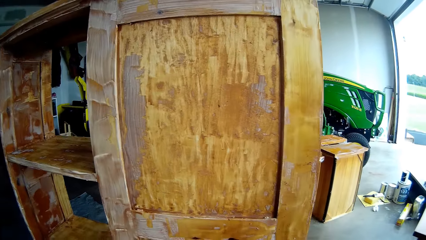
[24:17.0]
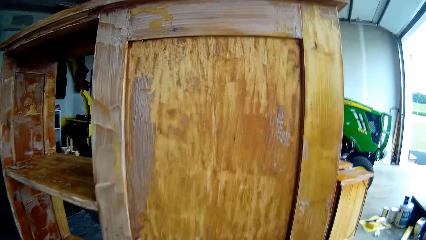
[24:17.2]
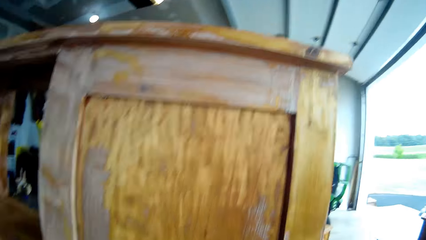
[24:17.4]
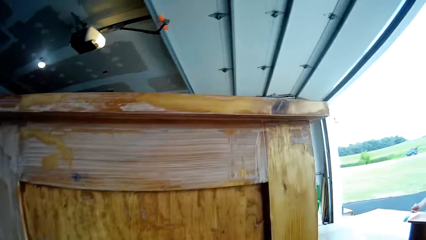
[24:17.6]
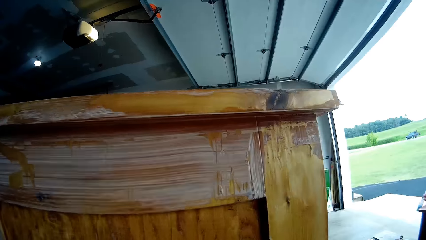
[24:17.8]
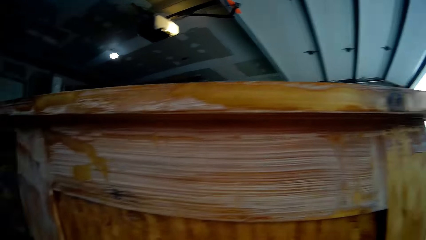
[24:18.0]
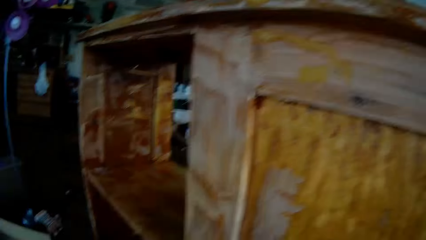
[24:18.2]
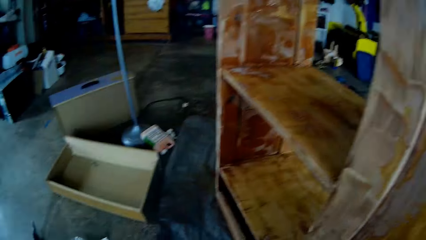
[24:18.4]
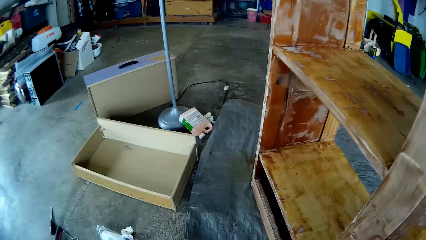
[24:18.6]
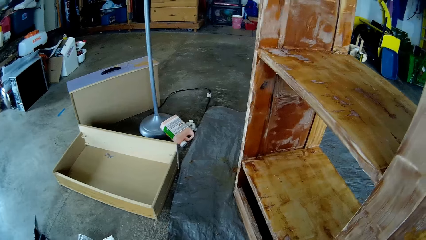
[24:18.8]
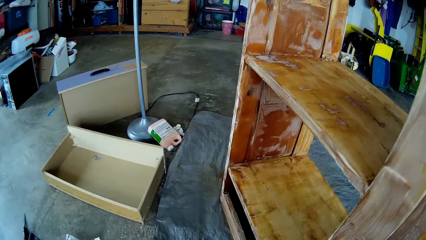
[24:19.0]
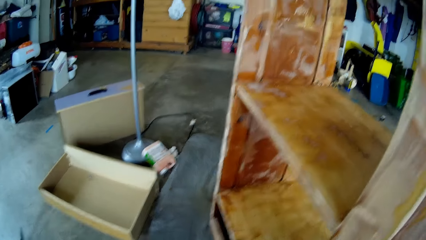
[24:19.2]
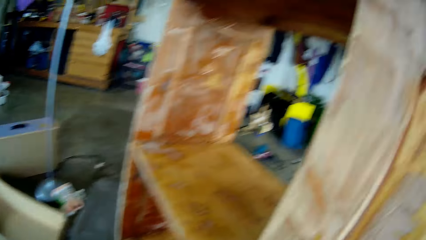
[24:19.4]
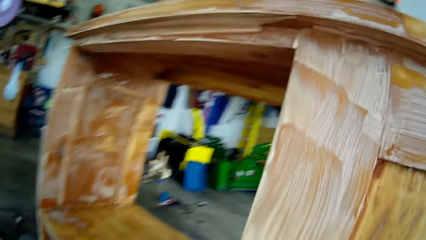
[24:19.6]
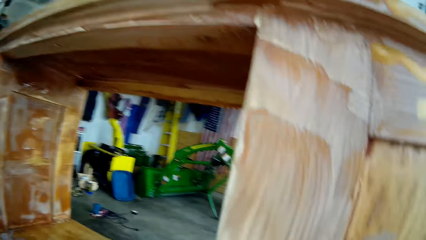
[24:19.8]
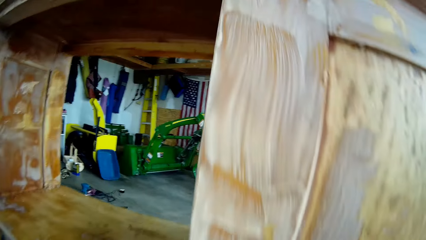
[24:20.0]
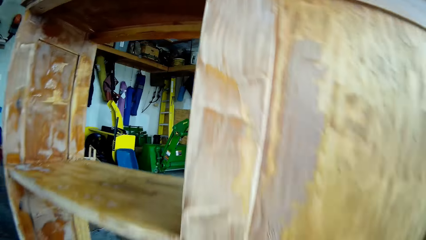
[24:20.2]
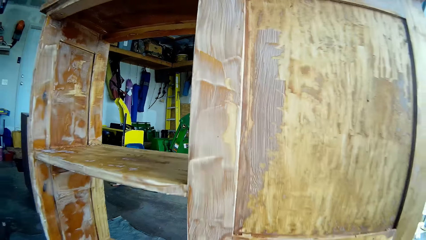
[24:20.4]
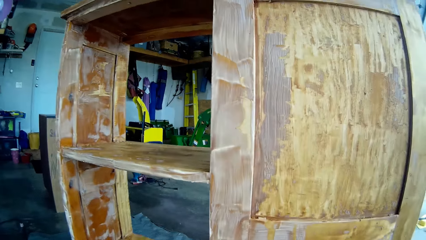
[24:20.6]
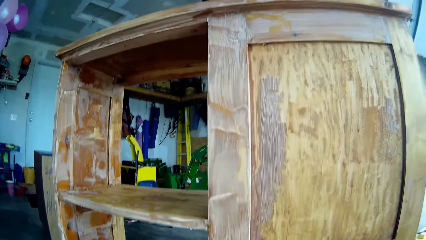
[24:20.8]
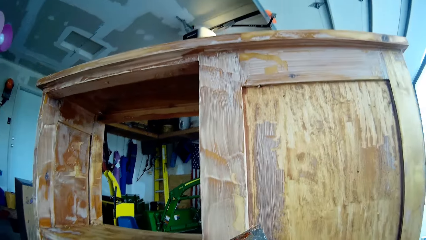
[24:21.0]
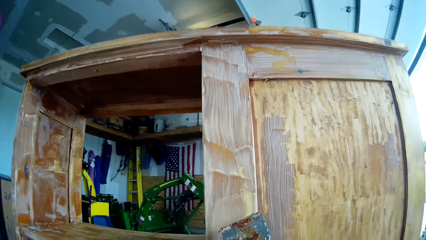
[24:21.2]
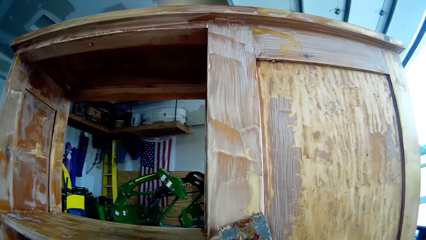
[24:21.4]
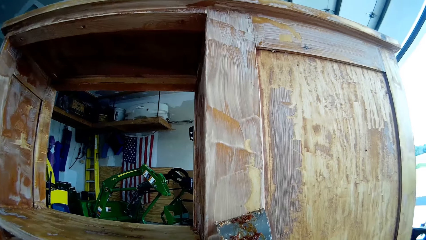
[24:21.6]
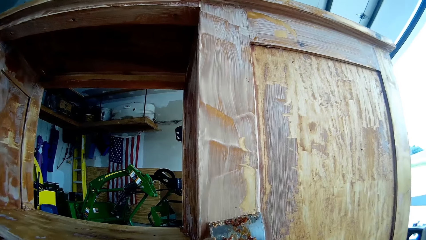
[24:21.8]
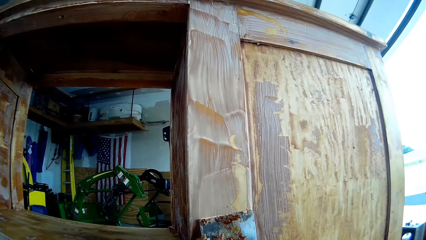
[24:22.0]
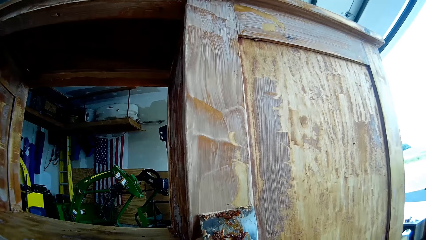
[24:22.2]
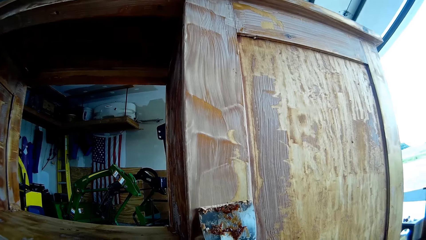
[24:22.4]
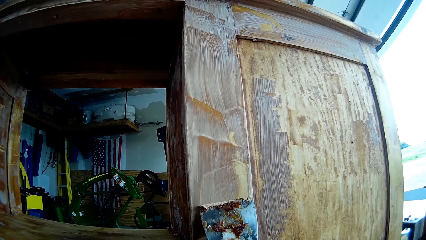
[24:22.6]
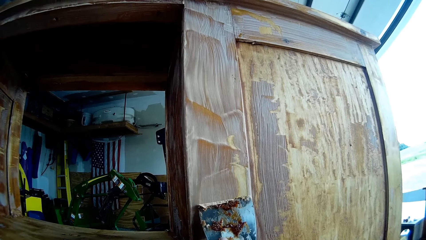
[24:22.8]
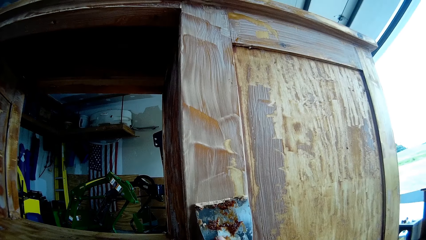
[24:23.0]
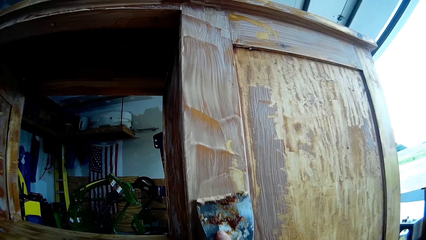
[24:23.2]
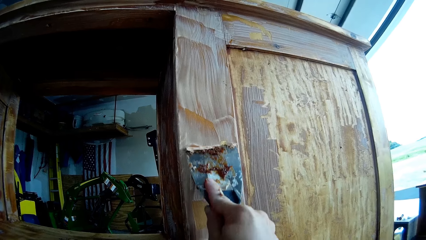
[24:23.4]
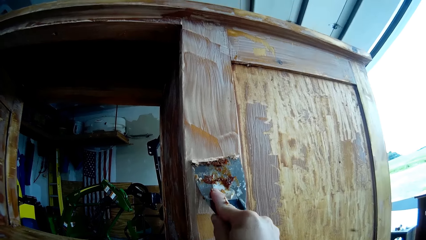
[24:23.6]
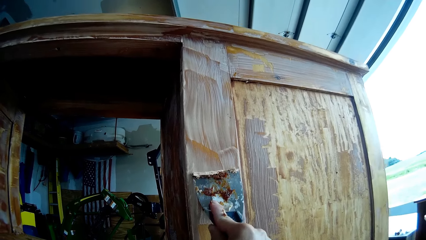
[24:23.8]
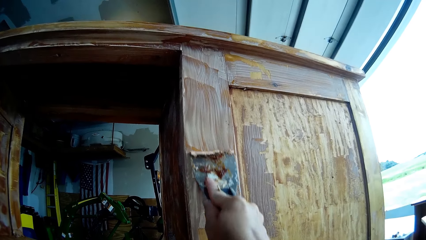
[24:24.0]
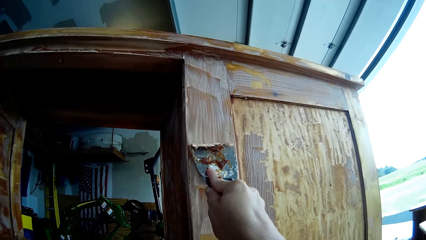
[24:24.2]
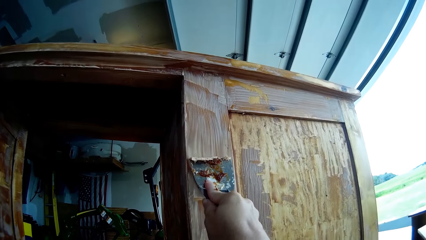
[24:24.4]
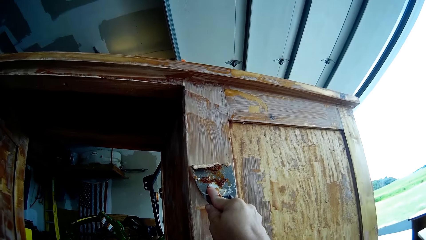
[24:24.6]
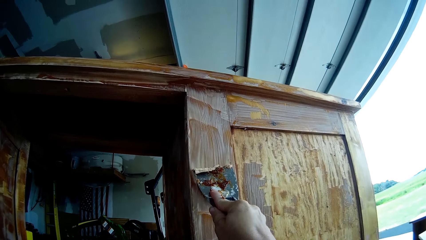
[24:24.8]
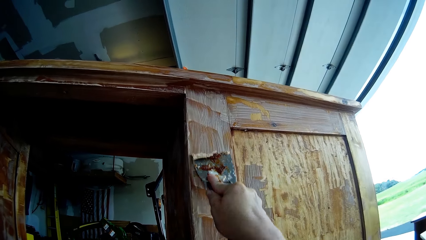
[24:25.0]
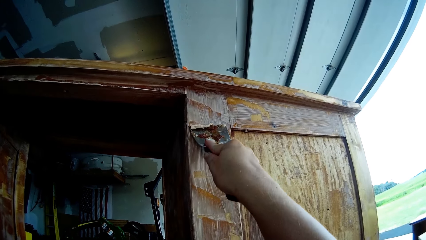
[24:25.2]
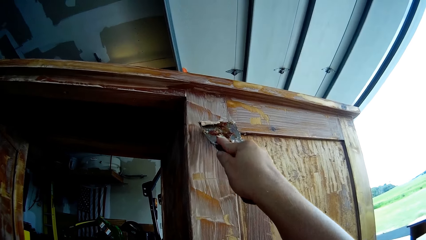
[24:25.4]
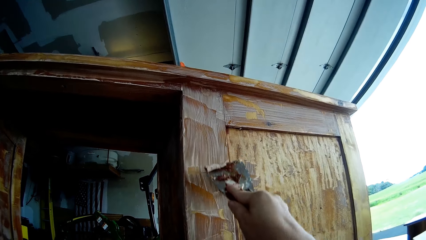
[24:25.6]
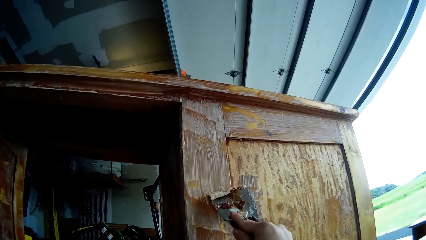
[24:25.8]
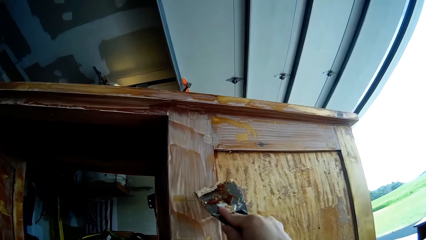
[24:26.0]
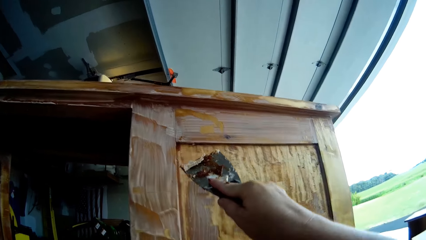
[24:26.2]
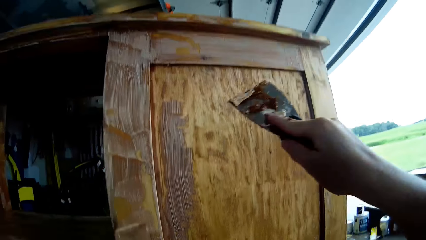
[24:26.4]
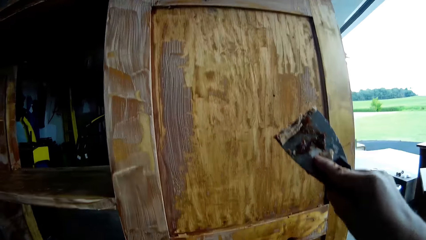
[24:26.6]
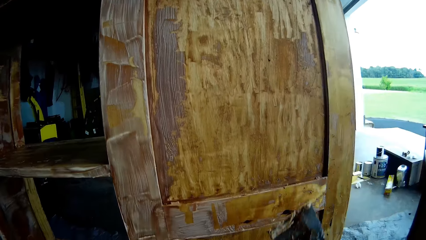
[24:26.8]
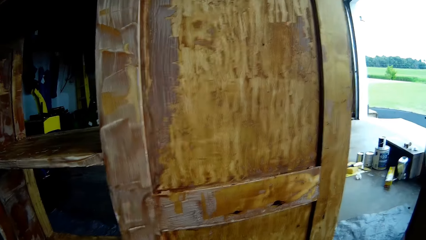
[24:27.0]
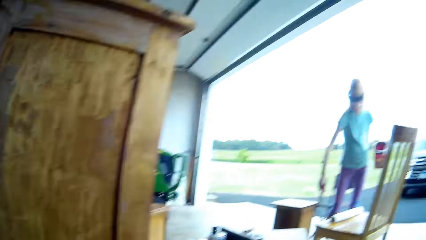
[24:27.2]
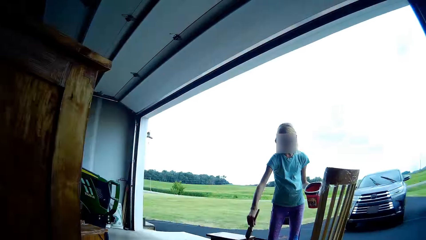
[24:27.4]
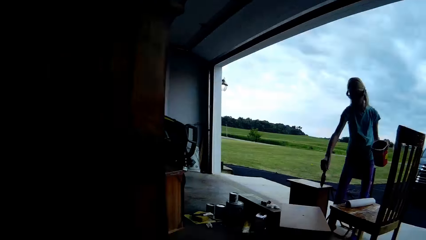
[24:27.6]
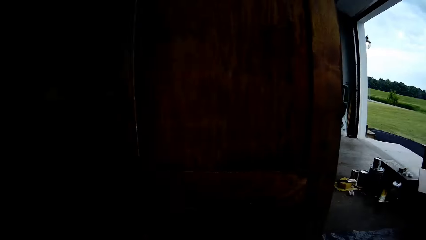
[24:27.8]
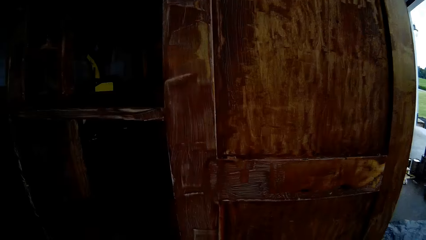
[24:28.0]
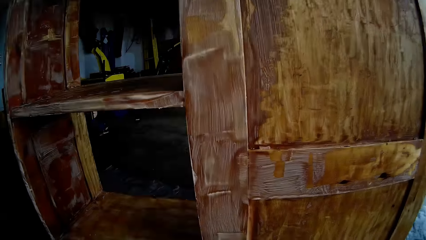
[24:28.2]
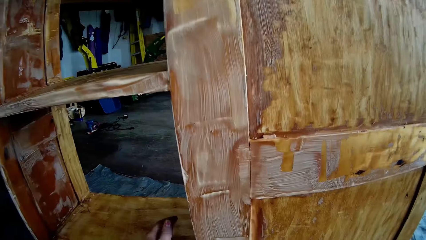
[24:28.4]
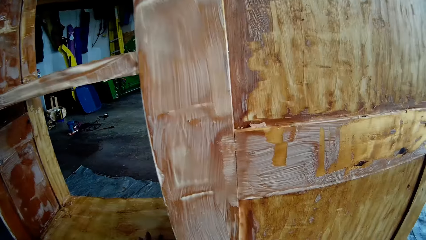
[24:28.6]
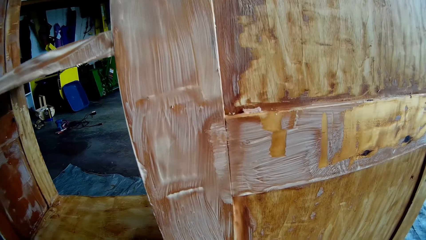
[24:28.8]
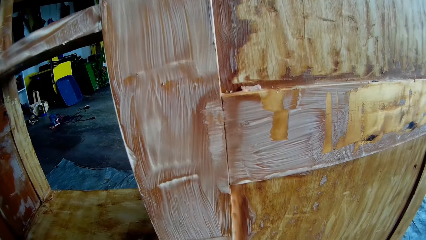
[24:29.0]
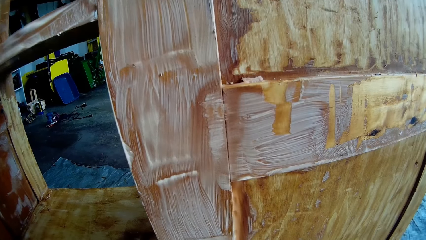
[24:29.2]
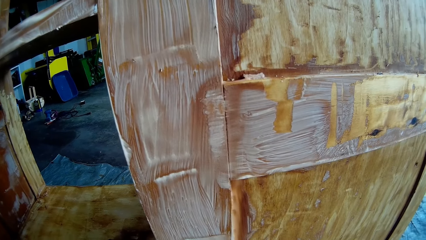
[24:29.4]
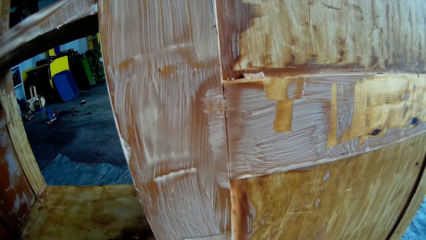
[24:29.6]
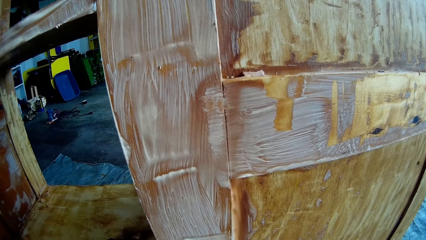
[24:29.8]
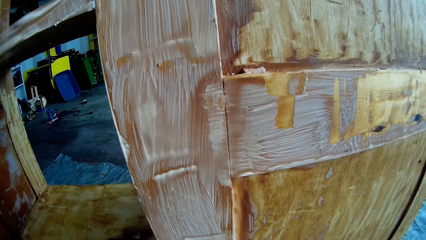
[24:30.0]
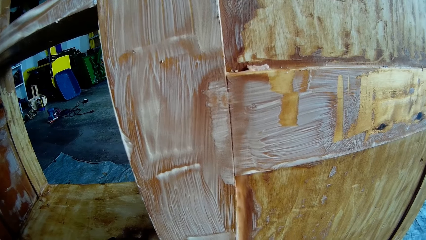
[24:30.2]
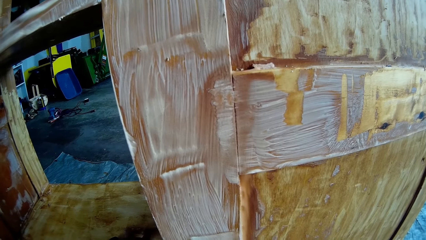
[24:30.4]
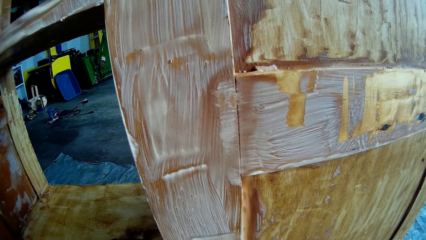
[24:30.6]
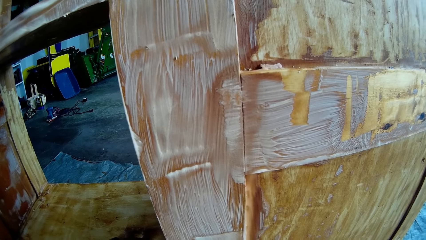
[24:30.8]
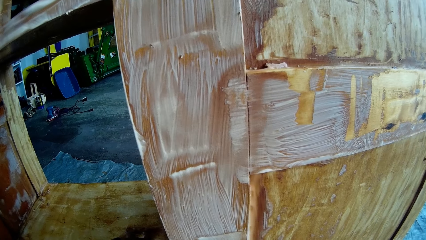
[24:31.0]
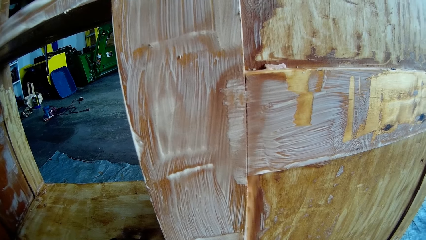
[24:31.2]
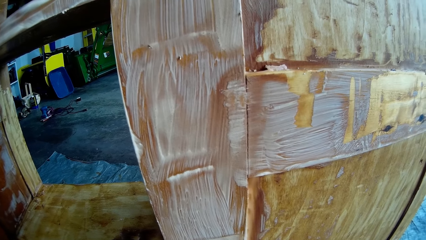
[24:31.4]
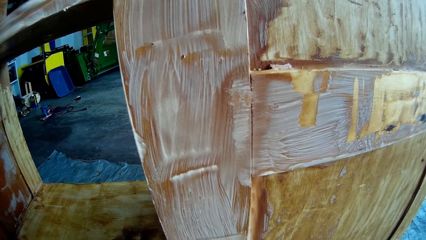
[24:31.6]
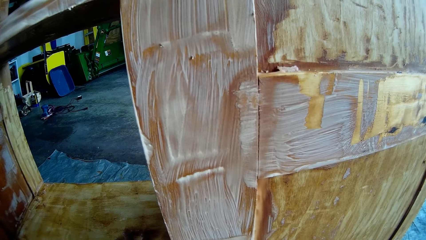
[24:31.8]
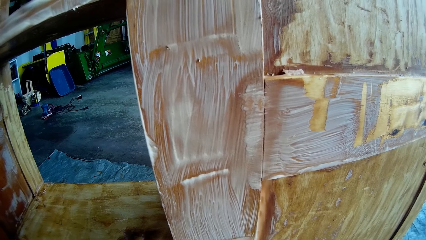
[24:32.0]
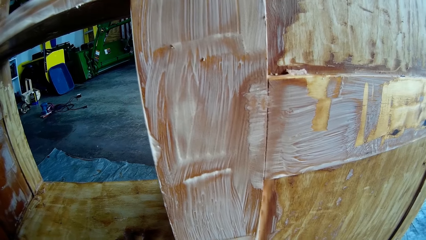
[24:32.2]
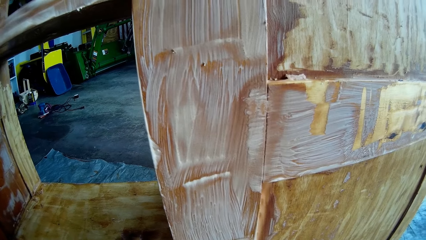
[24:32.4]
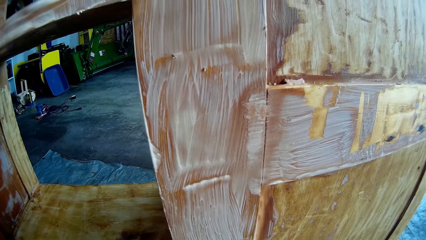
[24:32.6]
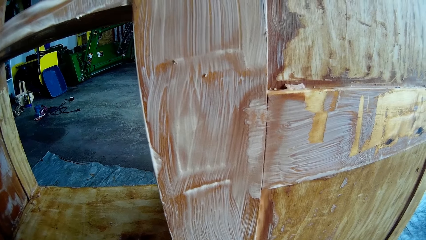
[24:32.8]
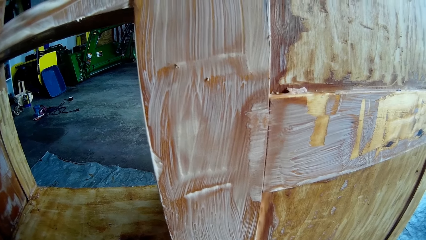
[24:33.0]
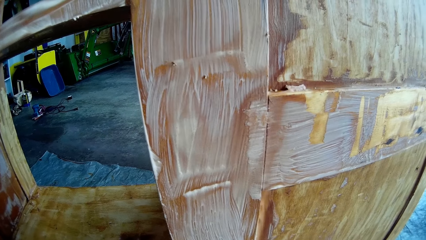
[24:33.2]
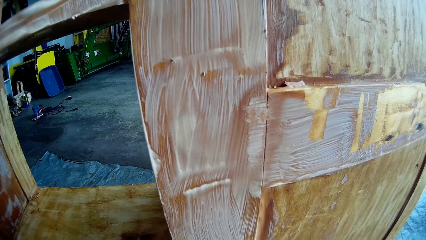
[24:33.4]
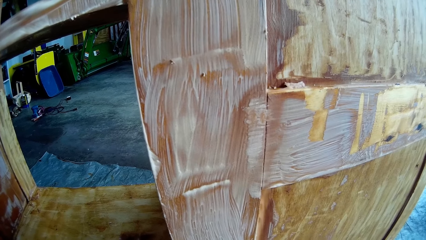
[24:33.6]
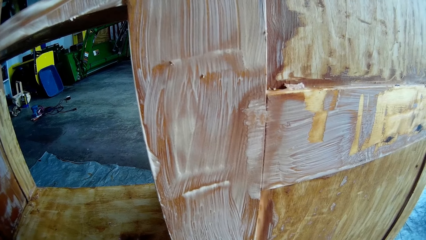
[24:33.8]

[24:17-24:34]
The camera wearer looks around. They do something. They remove the paint from the table with the scraper. They look around. A lady paints the table with the brush. The lady stands up. The camera wearer removes paint from the table with the scraper.
